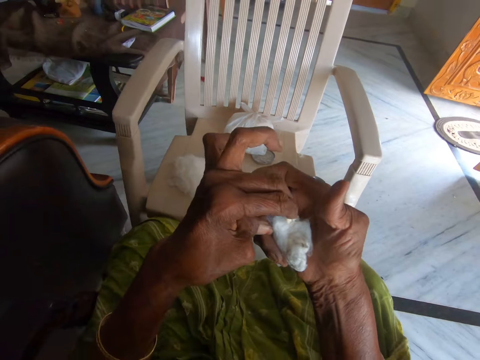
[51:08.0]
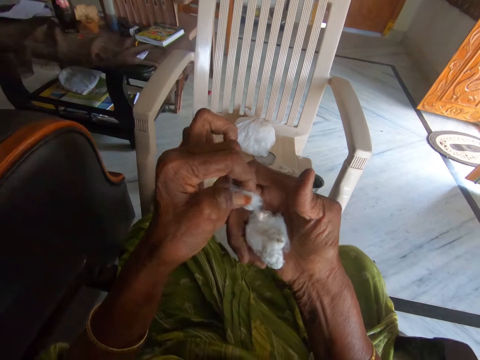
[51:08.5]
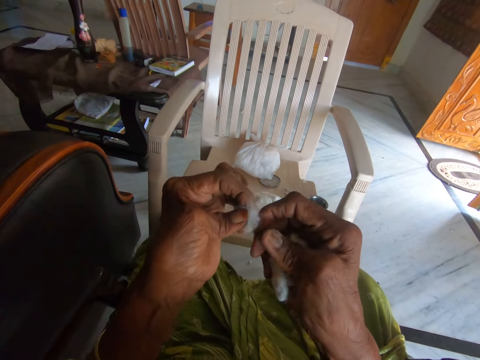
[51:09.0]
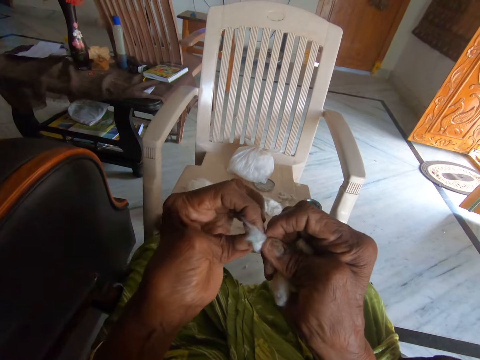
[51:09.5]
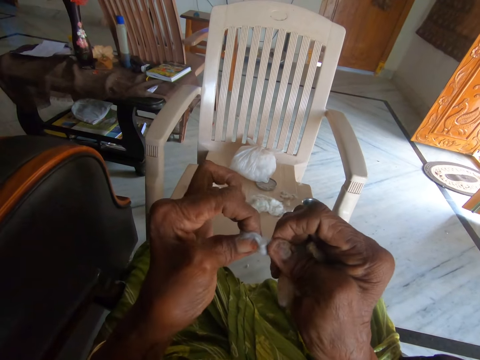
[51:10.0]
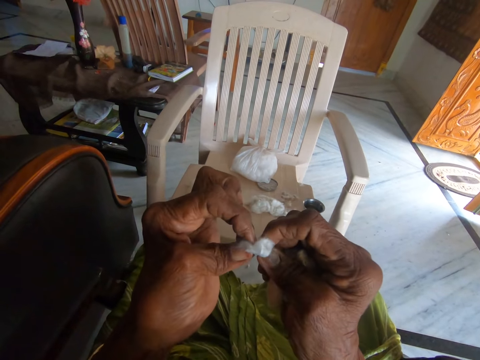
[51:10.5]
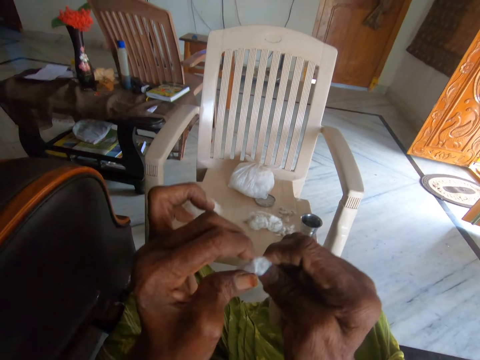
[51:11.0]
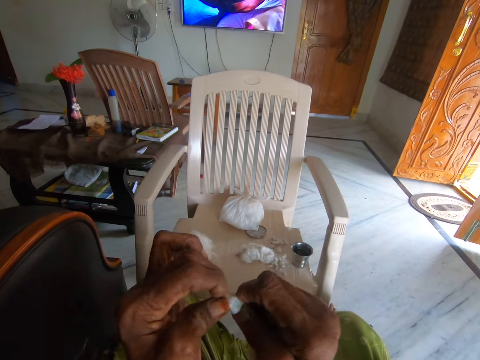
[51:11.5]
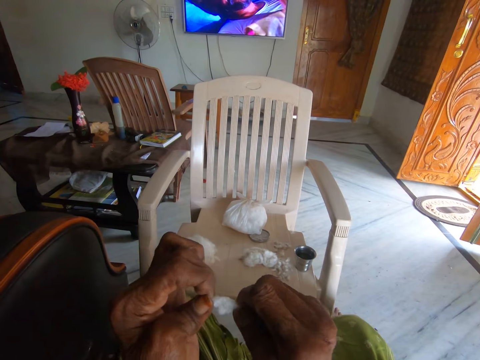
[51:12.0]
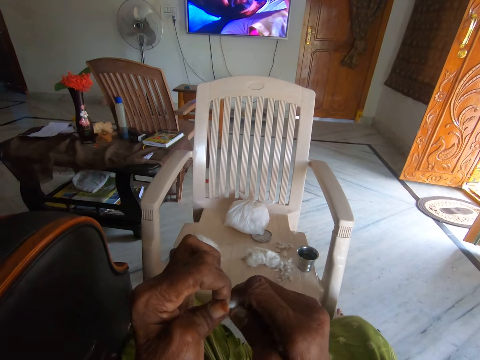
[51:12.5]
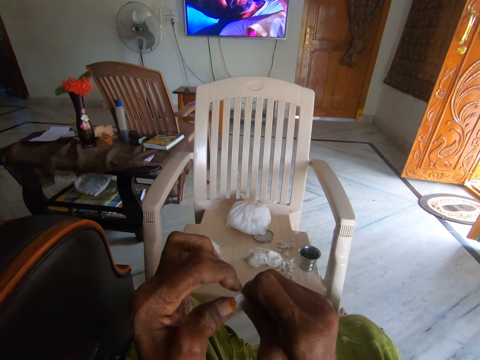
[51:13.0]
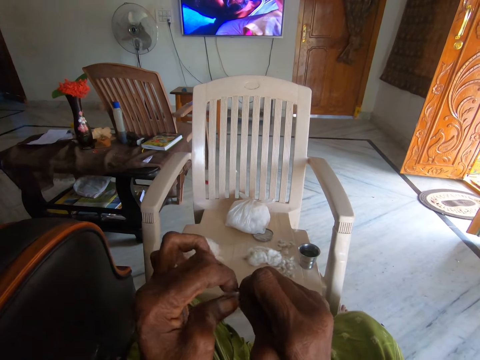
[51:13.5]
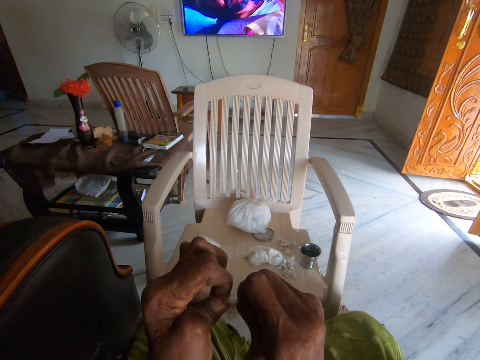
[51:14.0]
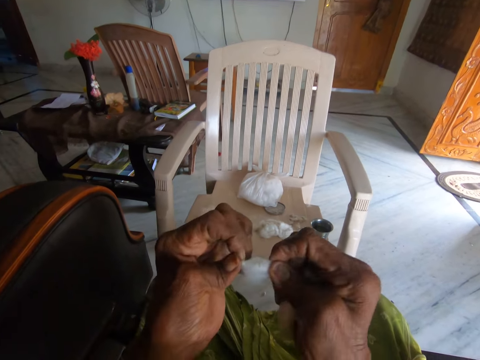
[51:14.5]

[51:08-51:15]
The camera wearer picks cotton wool from her right hand. She separates the cotton wool from dirt with both hands. She tries to cut the cotton wool.

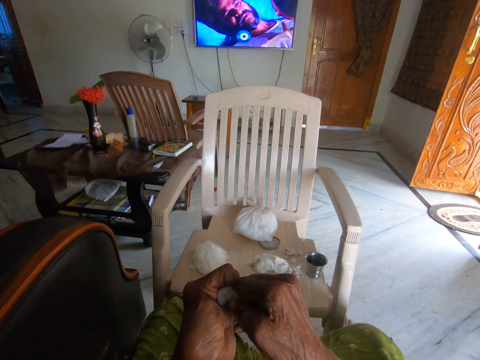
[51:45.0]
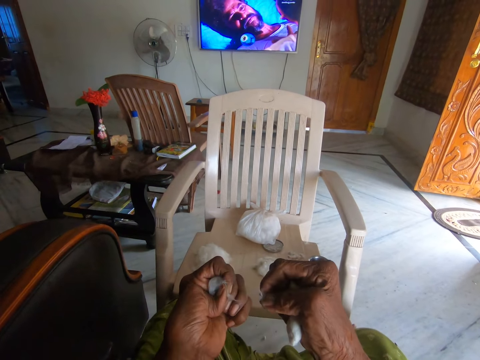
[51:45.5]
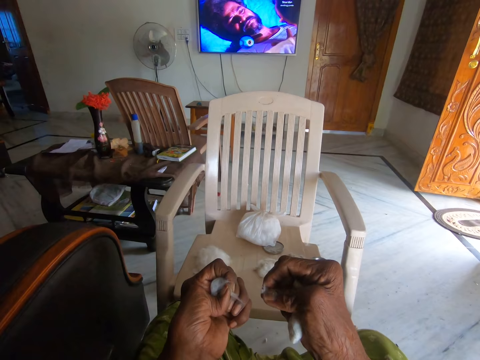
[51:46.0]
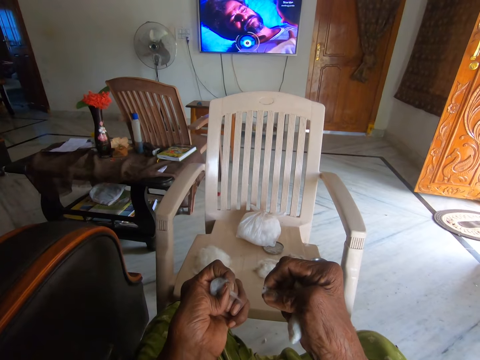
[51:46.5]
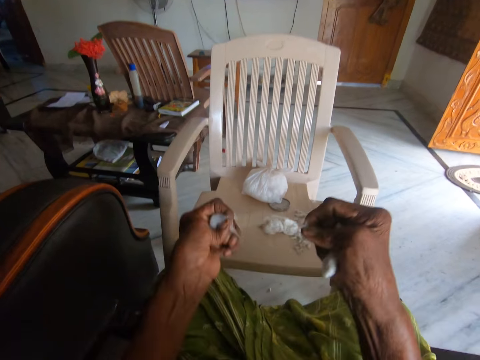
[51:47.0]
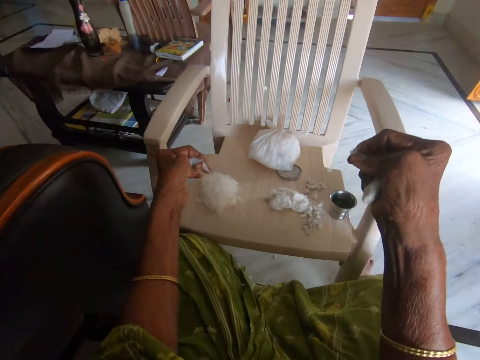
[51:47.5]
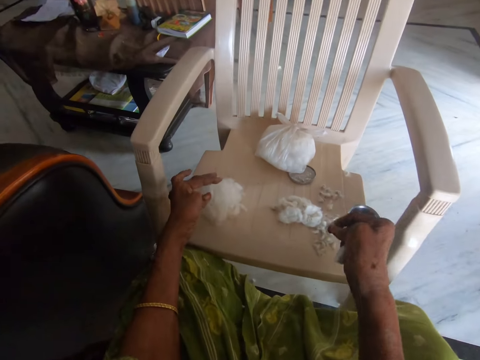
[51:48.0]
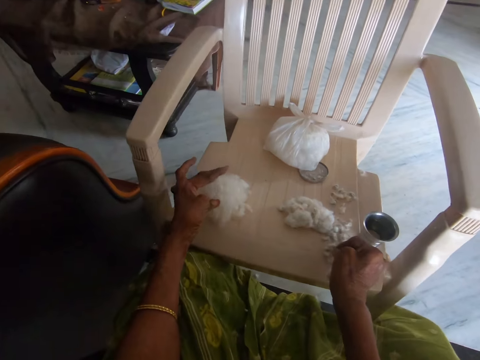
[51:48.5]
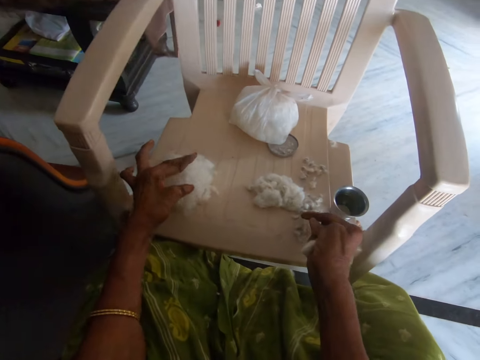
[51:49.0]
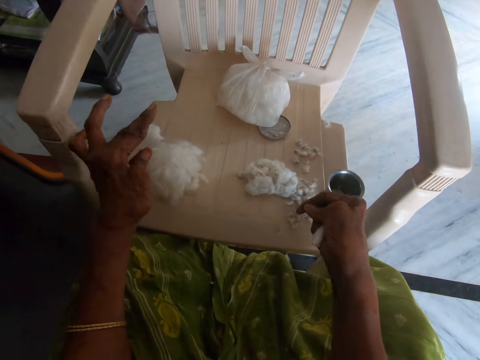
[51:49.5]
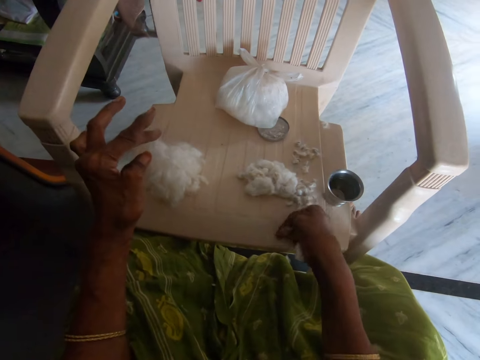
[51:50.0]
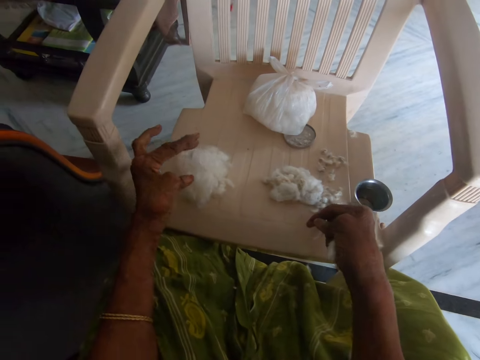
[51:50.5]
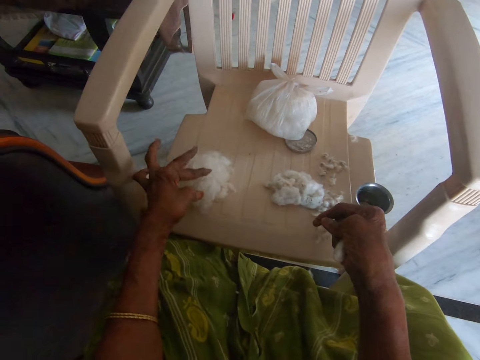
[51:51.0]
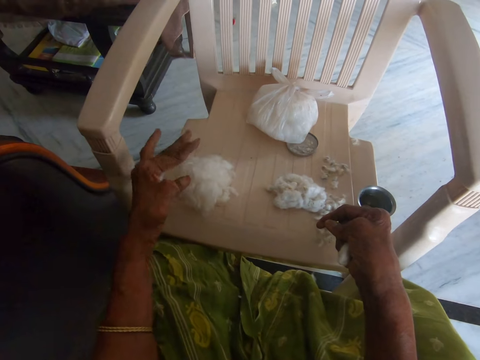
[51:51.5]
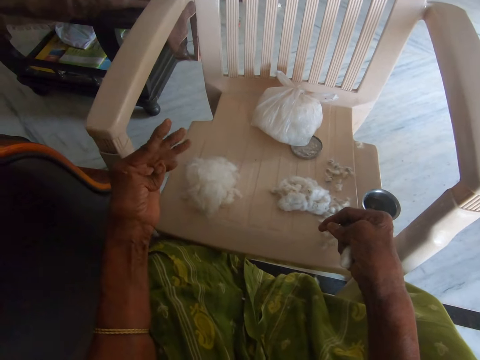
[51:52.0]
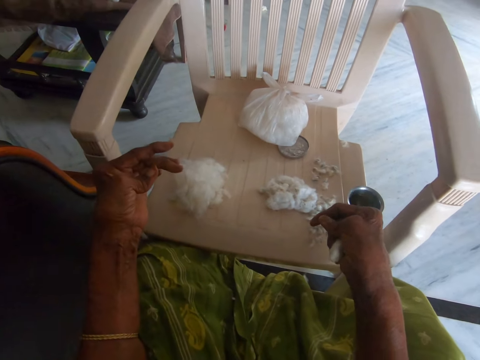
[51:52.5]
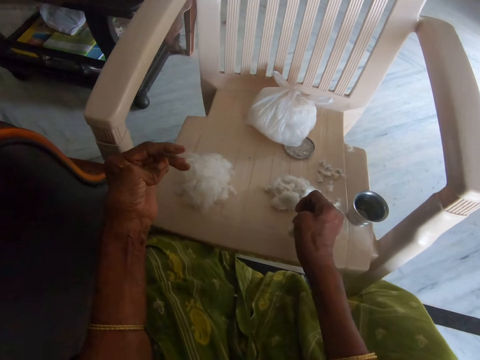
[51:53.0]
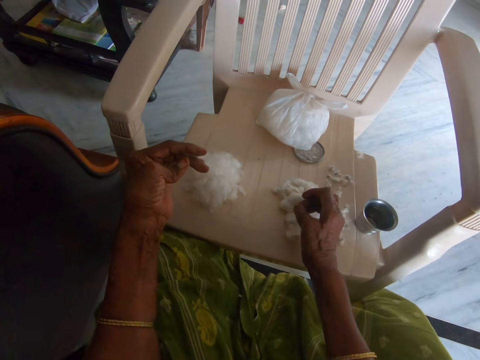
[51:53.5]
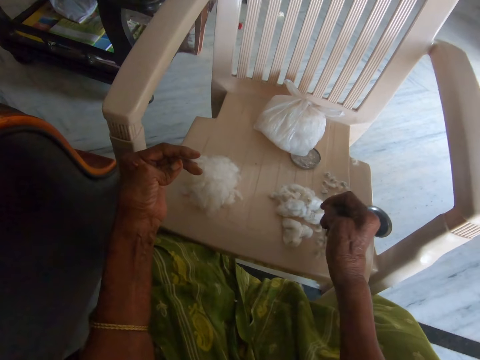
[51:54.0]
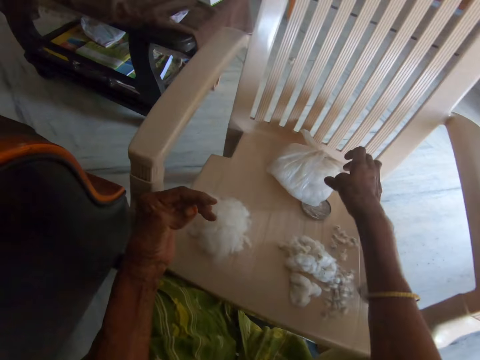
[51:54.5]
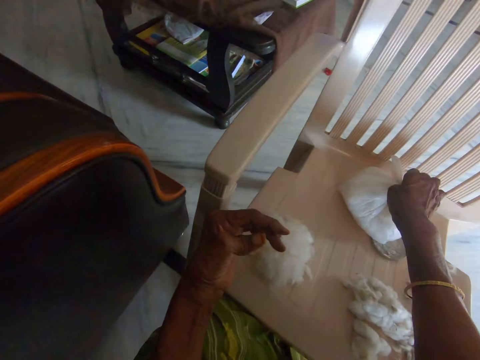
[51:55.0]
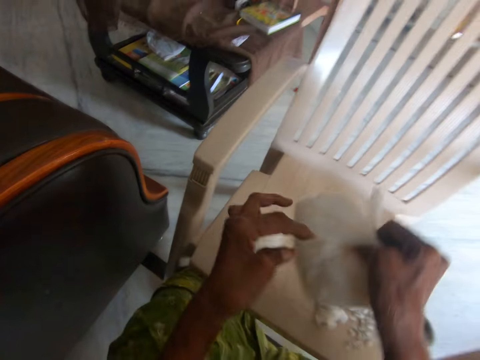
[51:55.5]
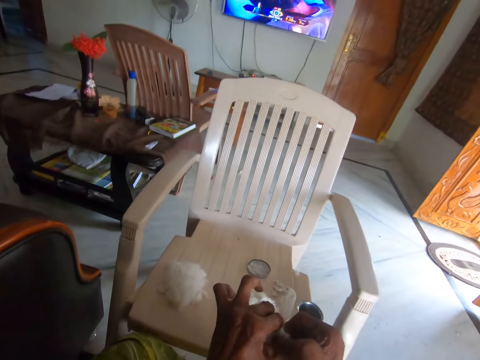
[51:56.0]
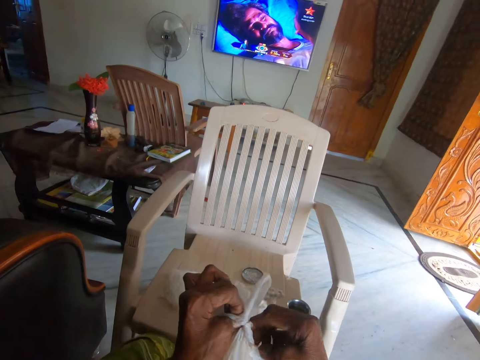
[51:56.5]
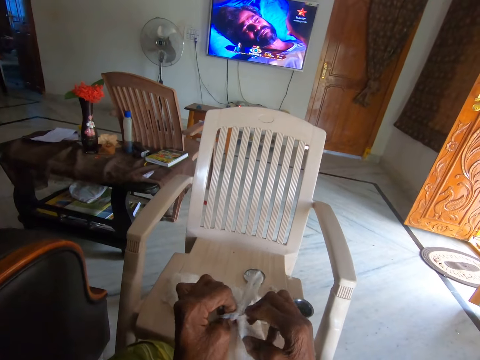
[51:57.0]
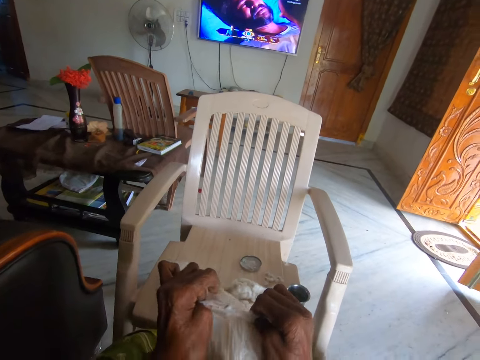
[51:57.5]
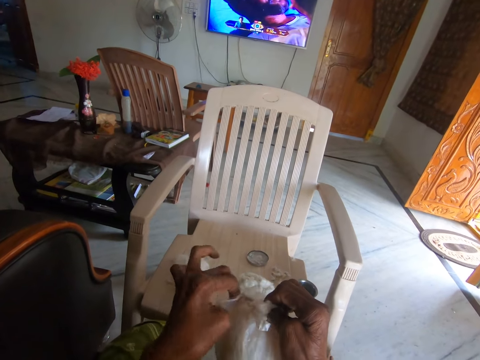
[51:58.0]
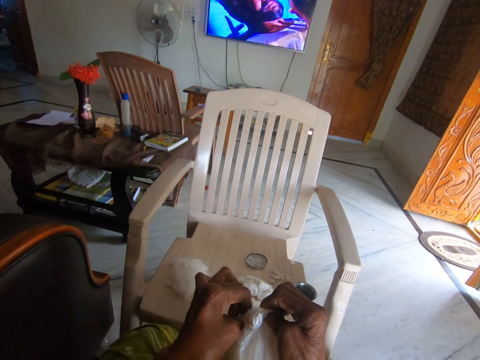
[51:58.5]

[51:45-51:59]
The camera wearer holds cotton wool with both hands. She drops the cotton wool and dirt on the chair with both hands. She drops the cotton wool from her right hand on the chair. She picks up a nylon or paper bag from the chair. She opens the nylon with both hands.

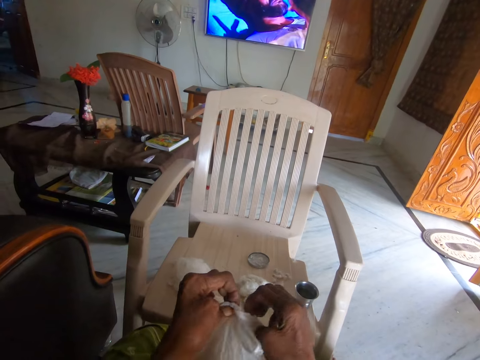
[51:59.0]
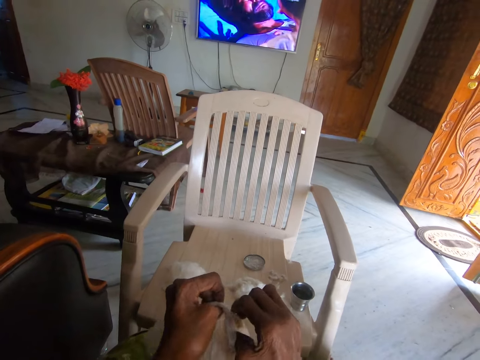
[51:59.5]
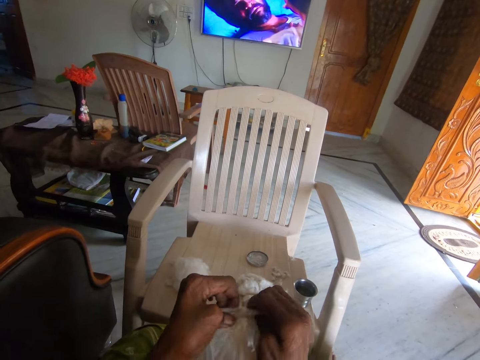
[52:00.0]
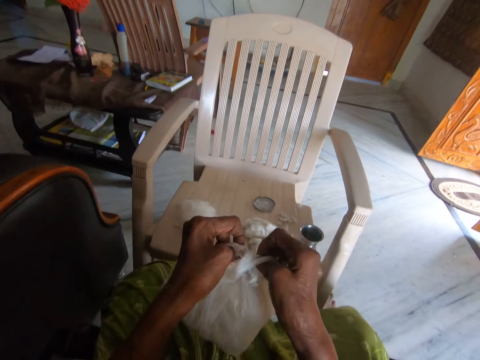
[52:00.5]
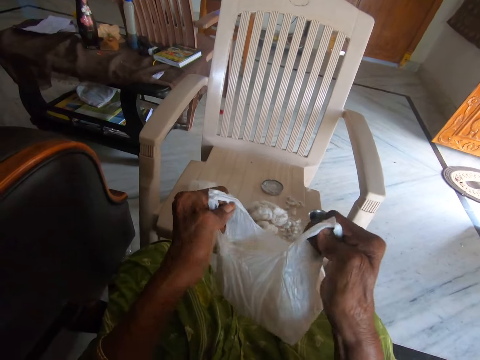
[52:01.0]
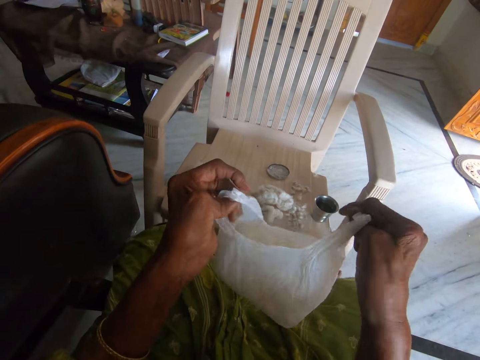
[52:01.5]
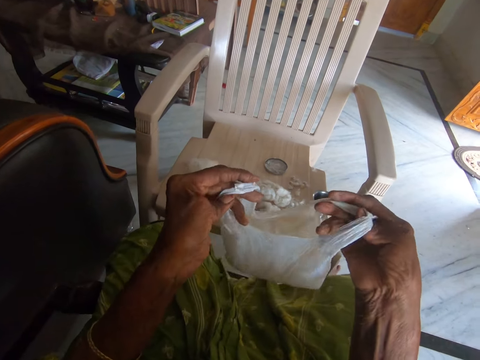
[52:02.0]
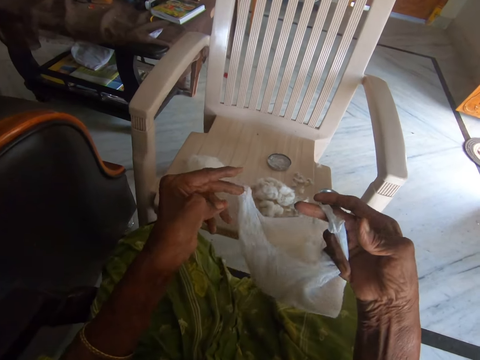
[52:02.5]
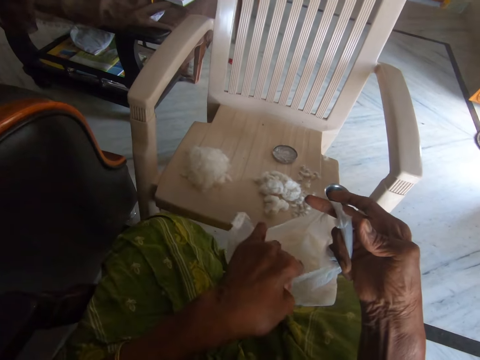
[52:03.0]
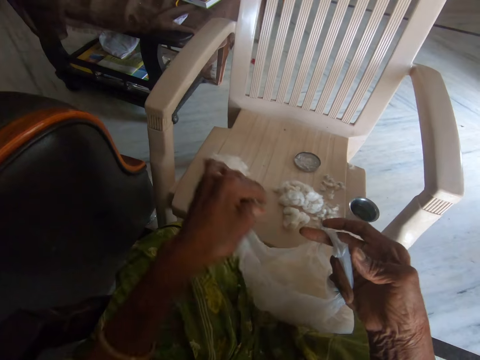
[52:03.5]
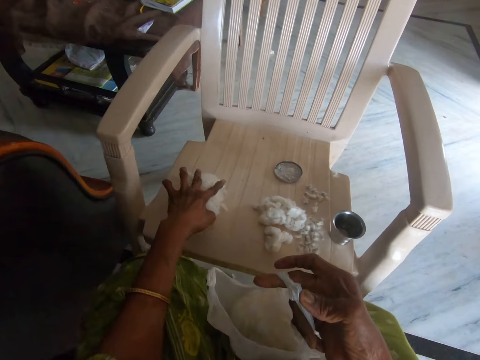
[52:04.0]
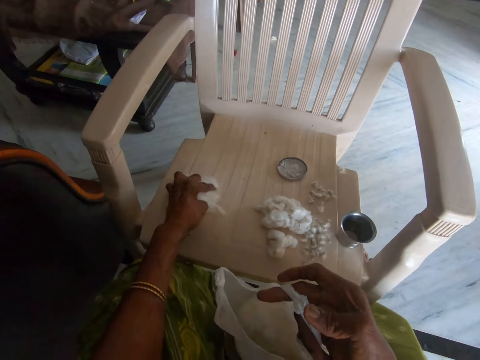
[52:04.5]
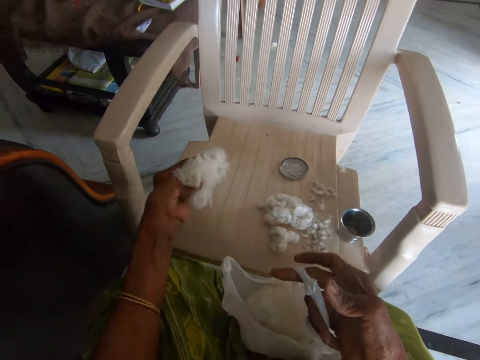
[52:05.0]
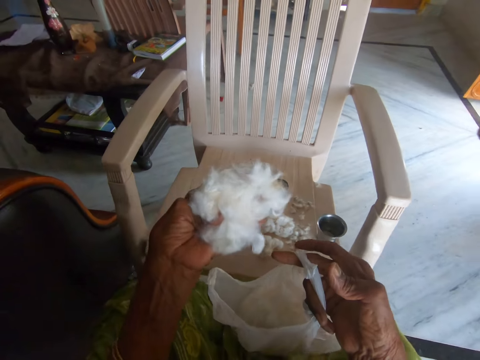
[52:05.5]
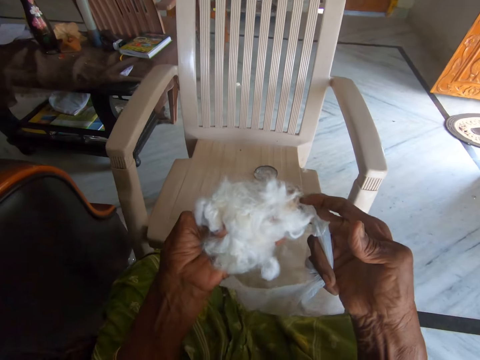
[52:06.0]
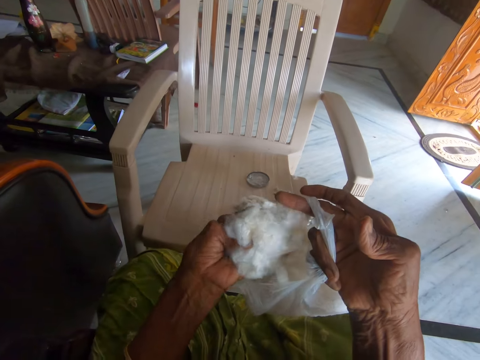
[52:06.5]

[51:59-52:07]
The camera wearer packs the cotton wool from the chair with her left hand.
